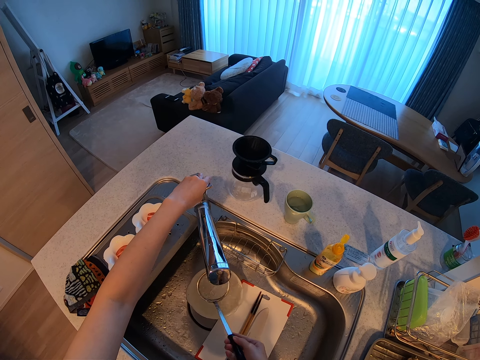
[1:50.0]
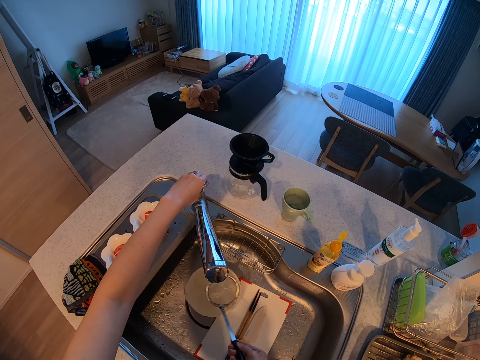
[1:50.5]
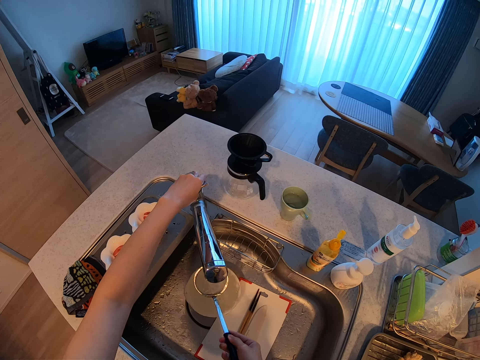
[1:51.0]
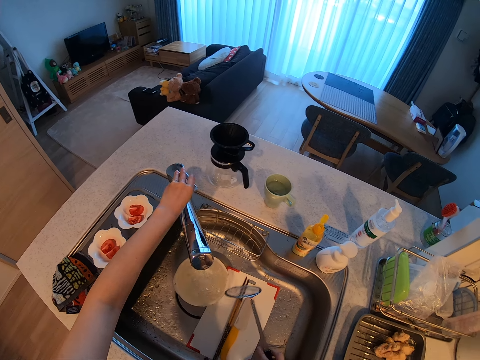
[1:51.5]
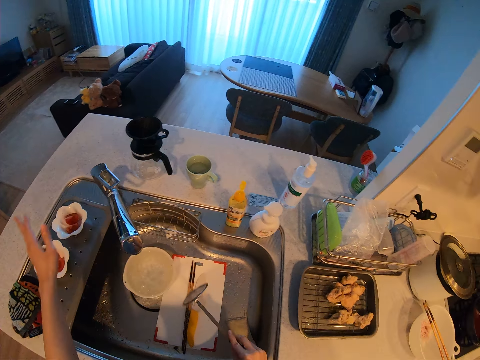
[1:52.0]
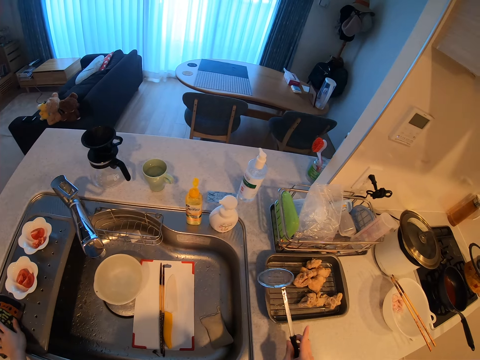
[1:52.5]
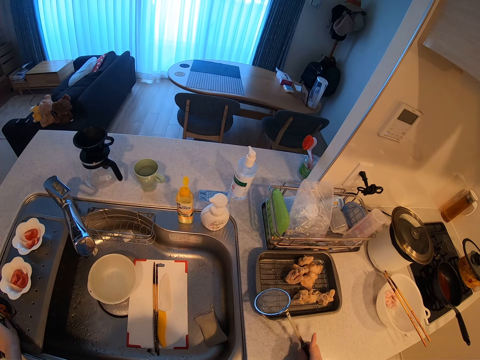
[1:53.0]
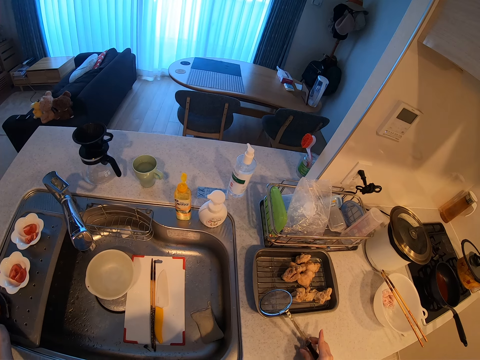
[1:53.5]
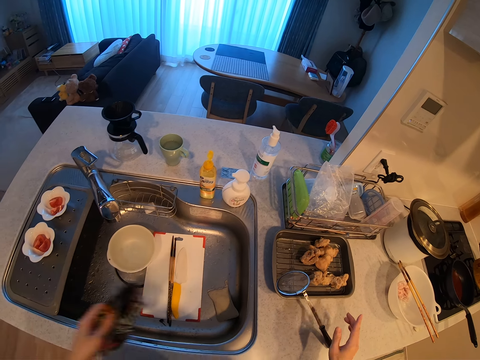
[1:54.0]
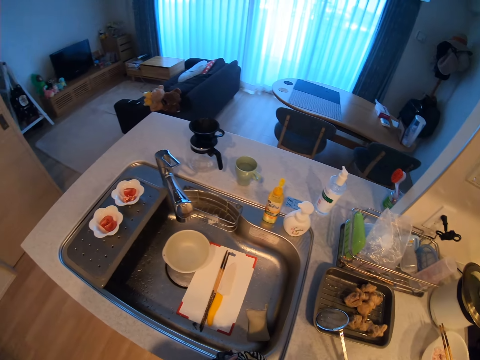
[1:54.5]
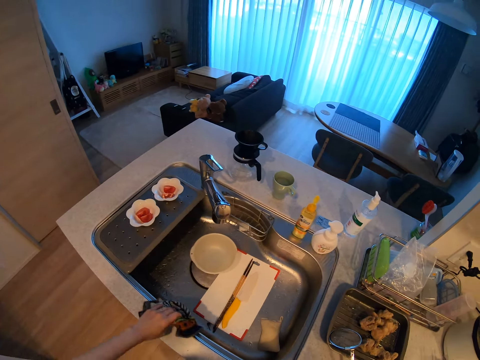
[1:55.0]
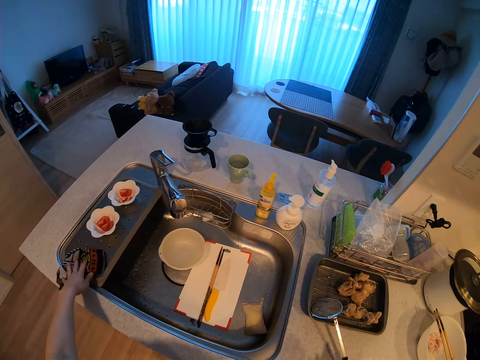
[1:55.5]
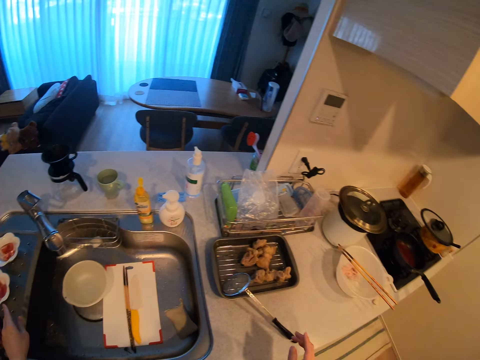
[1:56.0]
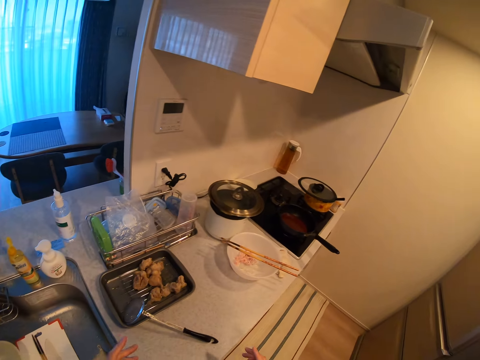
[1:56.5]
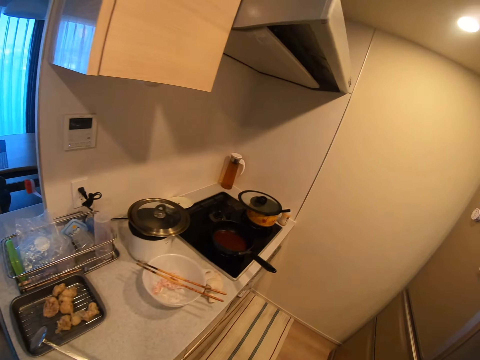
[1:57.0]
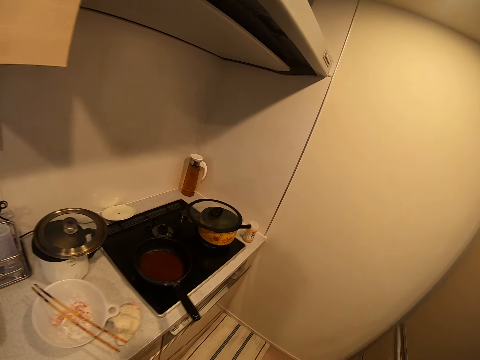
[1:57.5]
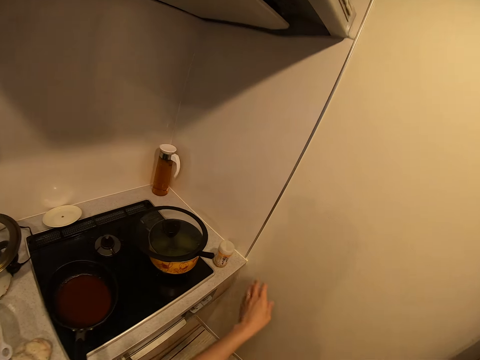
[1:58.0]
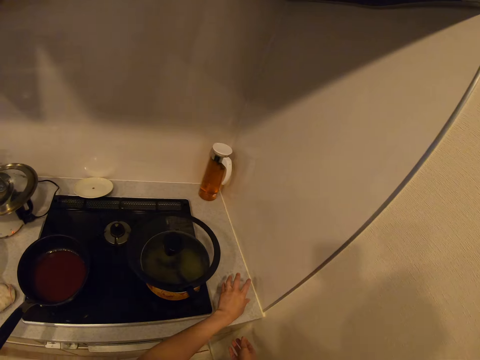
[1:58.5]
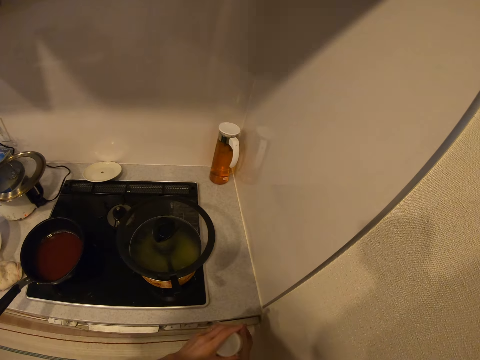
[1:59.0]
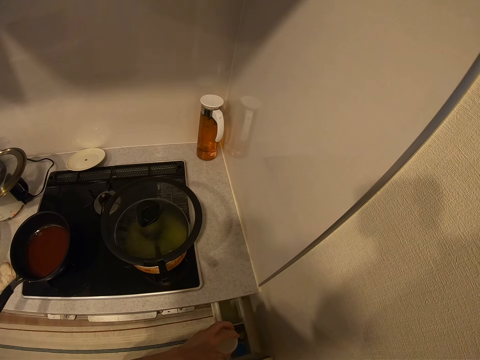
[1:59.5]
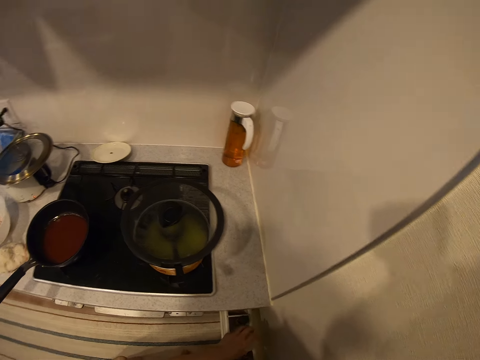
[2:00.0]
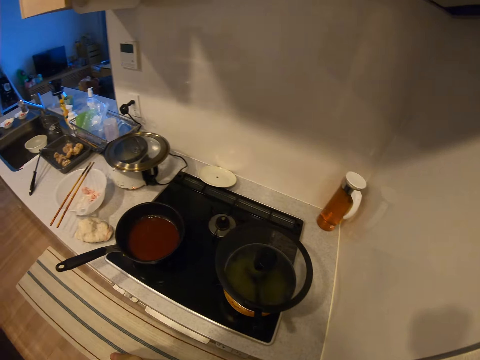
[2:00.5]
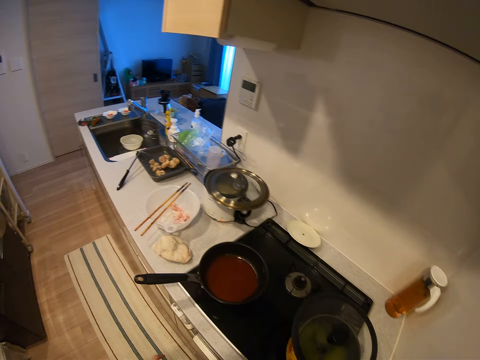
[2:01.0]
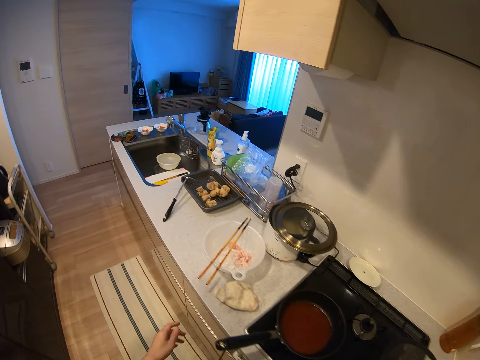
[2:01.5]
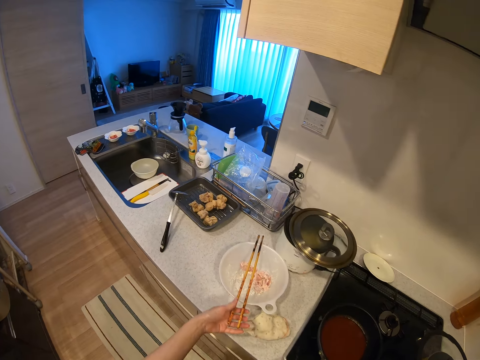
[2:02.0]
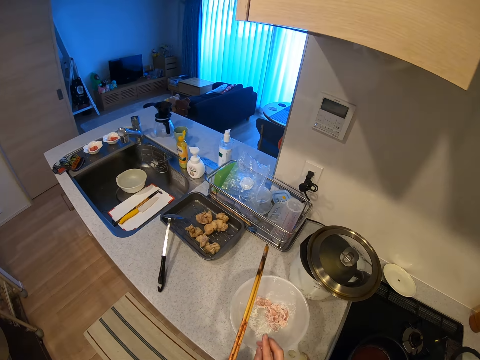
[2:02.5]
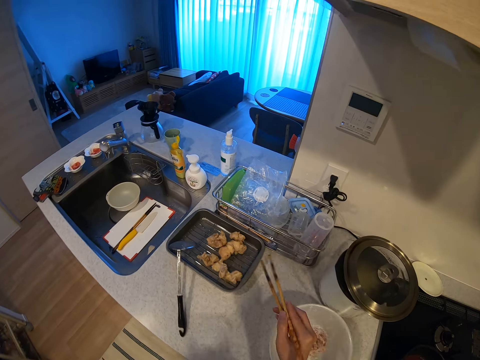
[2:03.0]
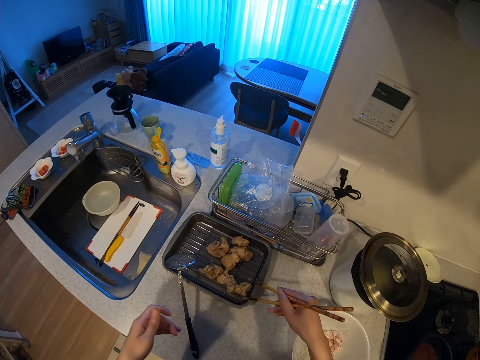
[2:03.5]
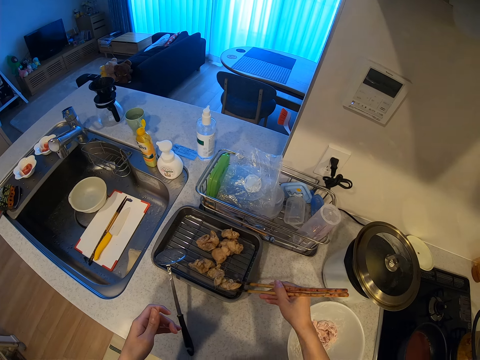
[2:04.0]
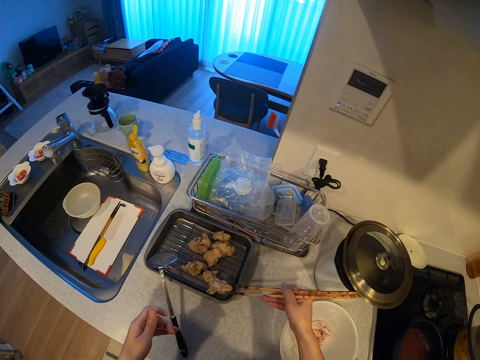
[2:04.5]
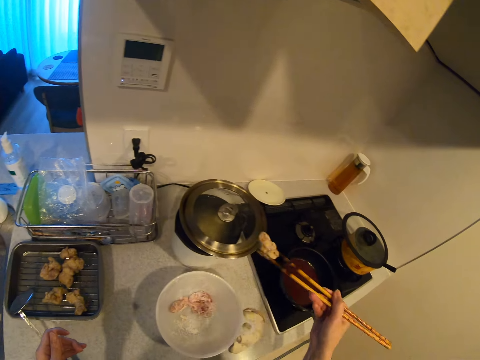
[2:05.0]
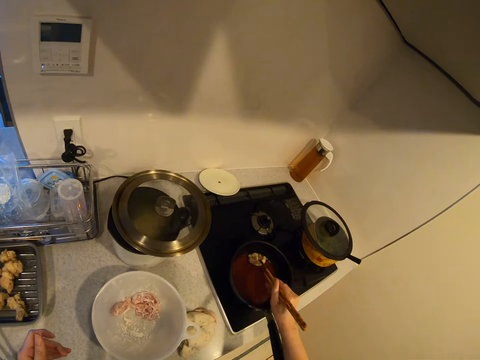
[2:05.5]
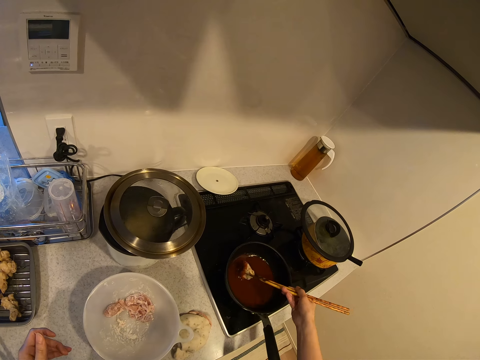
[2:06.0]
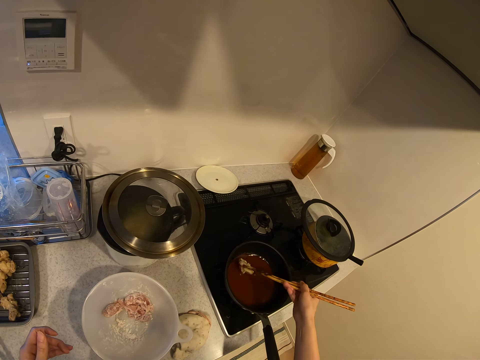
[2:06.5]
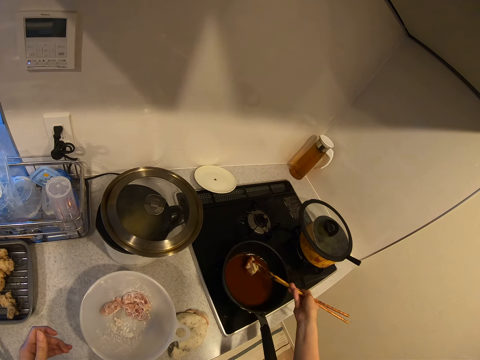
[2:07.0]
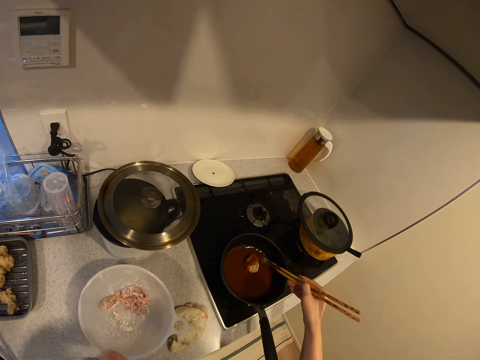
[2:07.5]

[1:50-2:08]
The camera wearer turns off the faucet. They put the frying spoon on the tray. They pick up a kitchen cloth and drop the kitchen cloth. They walk around a kitchen. They pick up the small spice container beside the cooker. They open something. They pick up the chopsticks on the plate. They pick up something. They put the fried meat in the tray inside the sauce in the frying pan on the cooker.

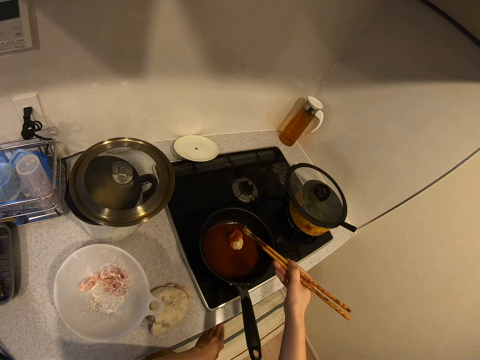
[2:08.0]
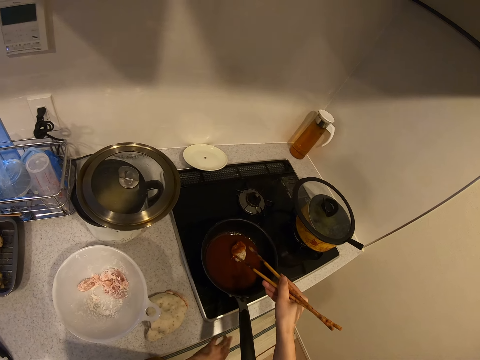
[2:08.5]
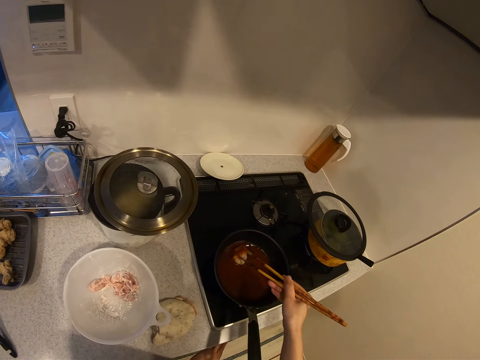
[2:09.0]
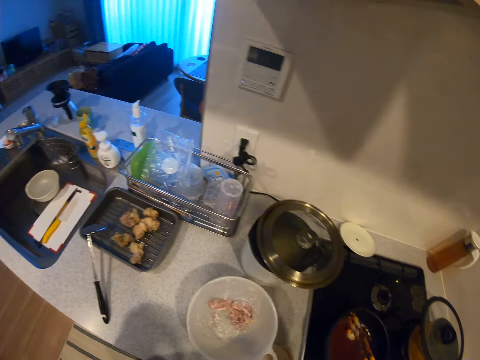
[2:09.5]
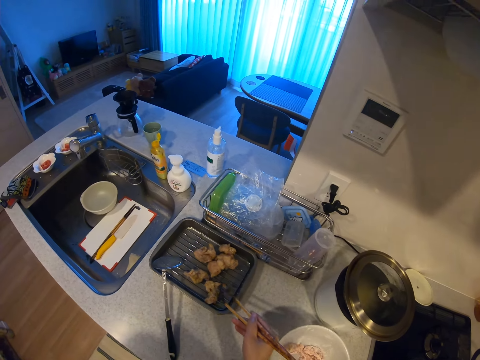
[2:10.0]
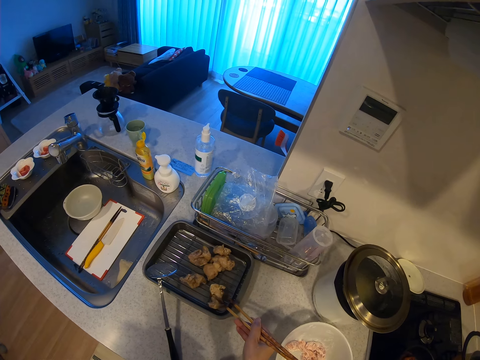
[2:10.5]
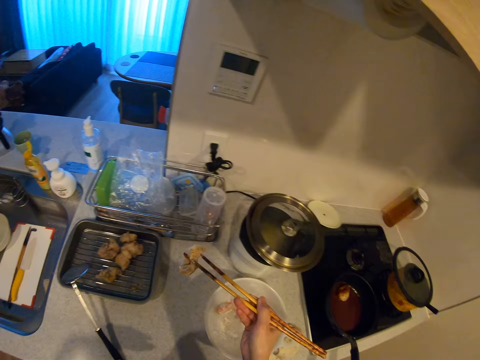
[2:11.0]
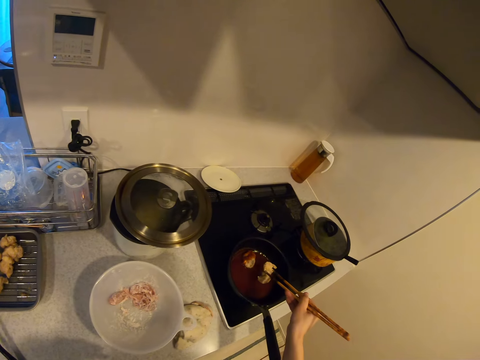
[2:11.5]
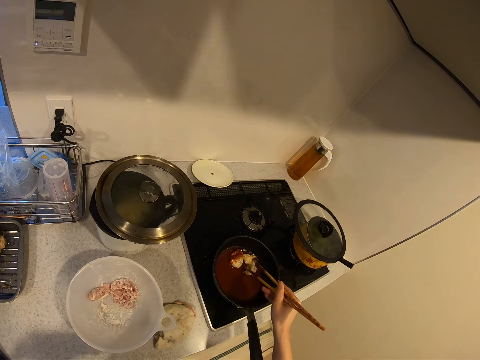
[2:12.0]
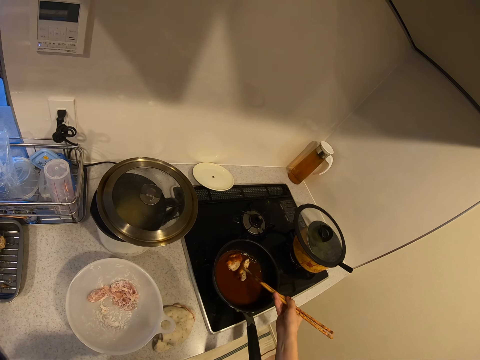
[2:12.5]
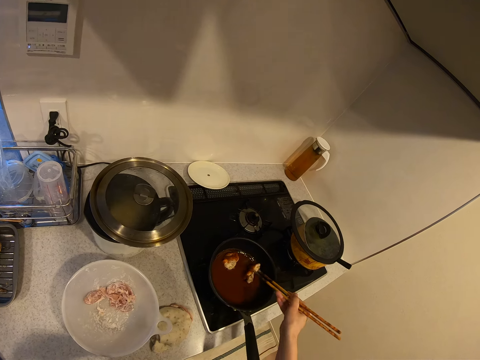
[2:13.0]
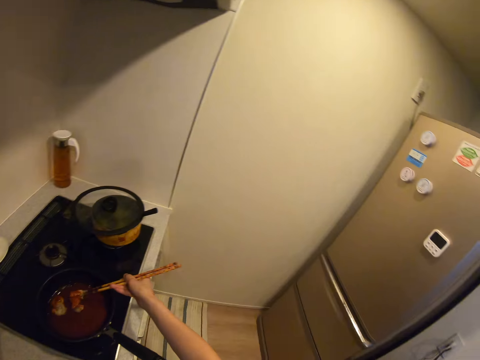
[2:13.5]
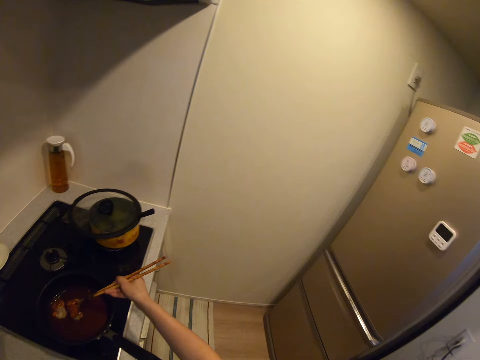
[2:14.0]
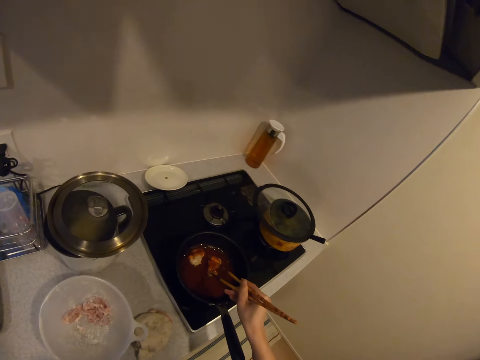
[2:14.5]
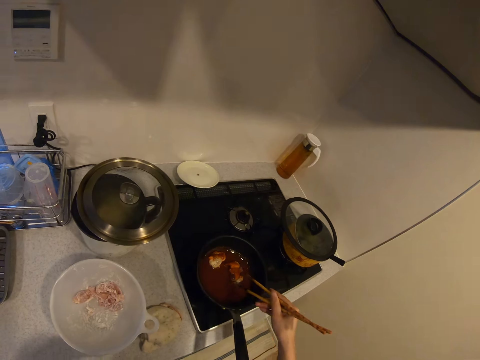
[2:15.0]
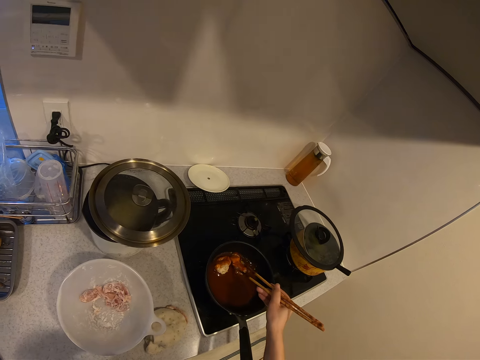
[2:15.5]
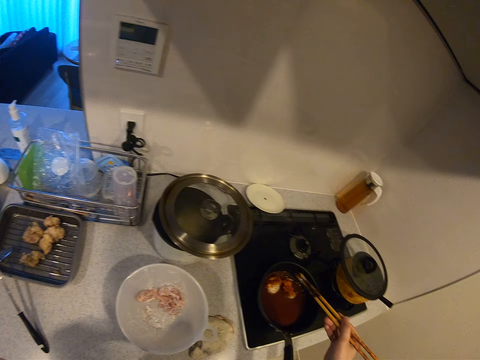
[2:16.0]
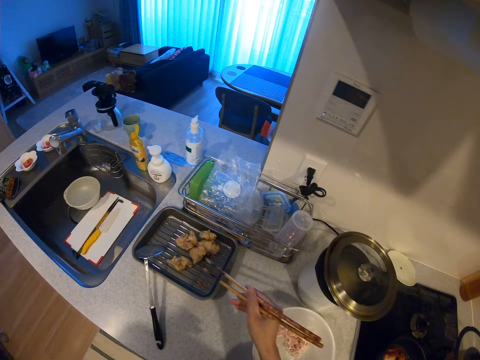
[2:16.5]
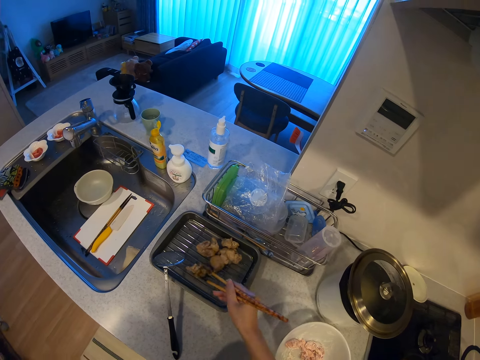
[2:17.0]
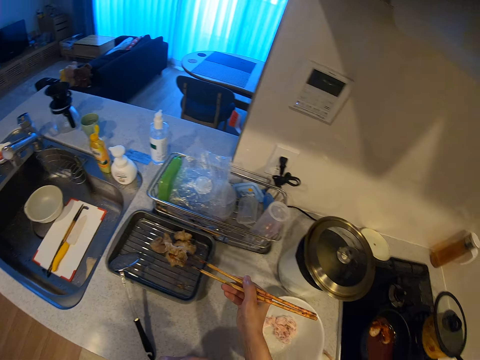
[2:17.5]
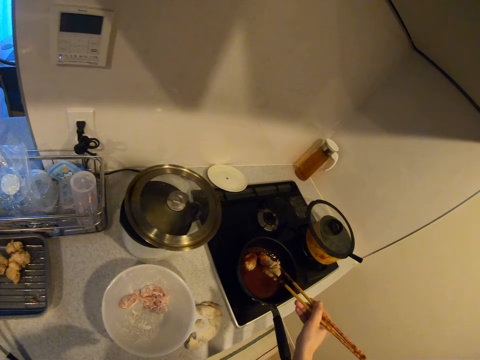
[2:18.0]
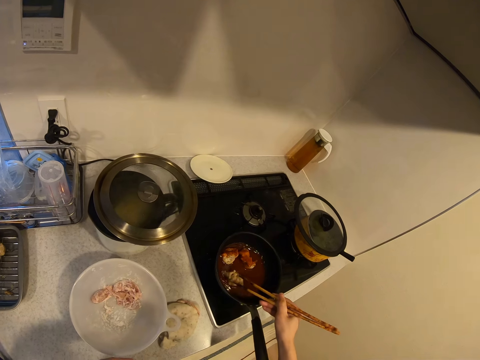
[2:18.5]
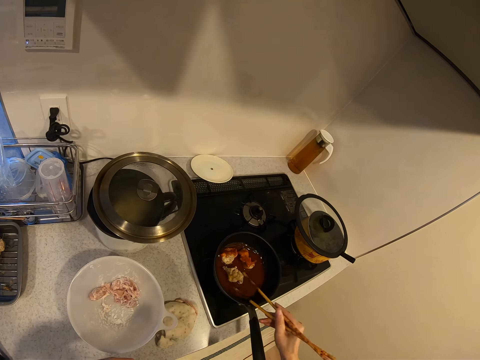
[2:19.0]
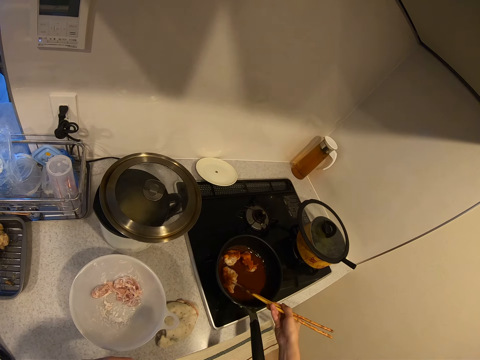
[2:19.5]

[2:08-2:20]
The camera wearer switches on the stove. They pick up something and dip something in a frying pan. They pick up something and dip something in the frying pan.
